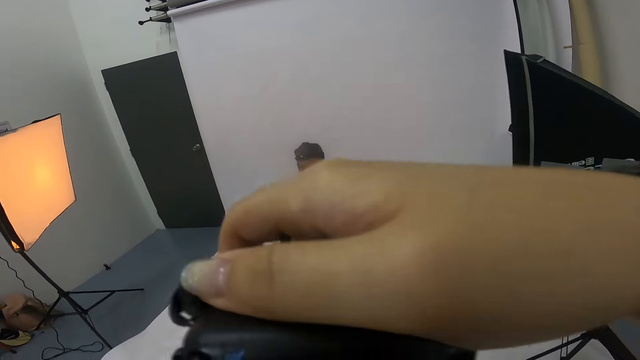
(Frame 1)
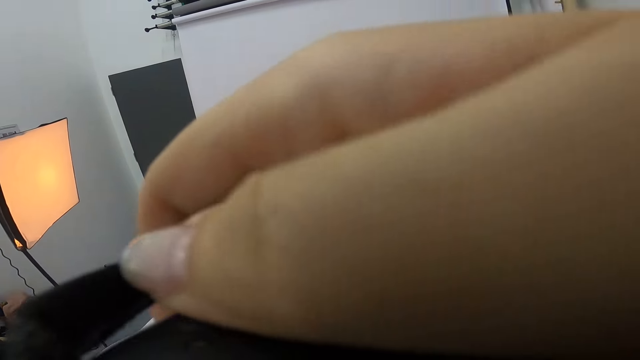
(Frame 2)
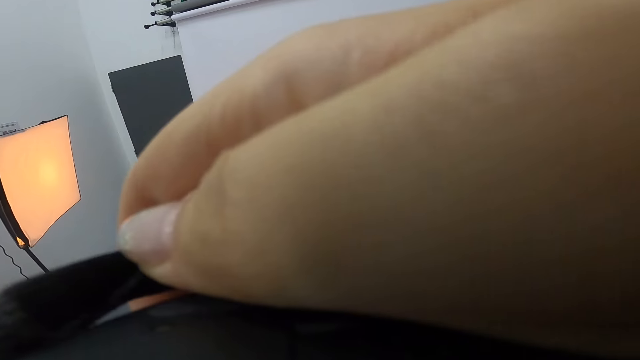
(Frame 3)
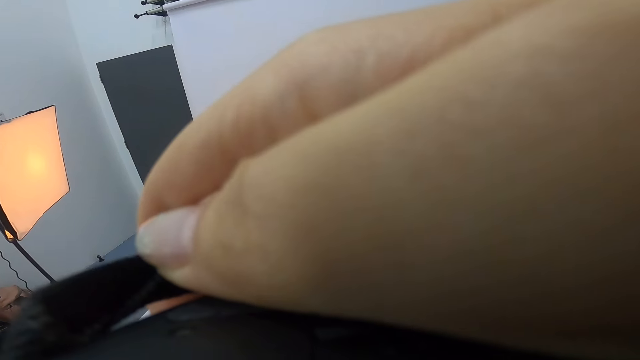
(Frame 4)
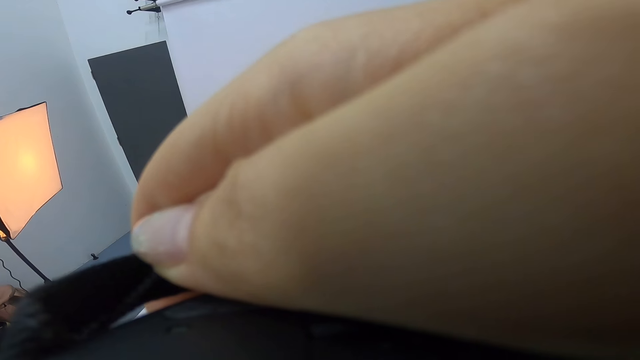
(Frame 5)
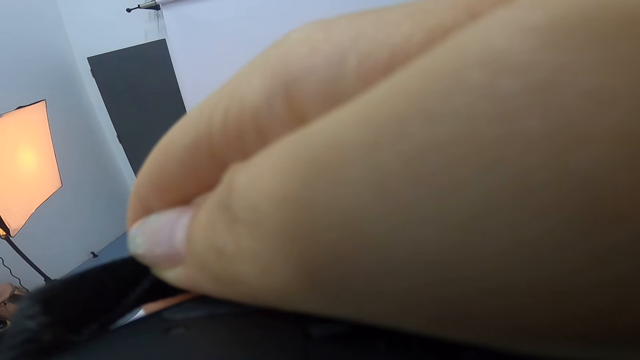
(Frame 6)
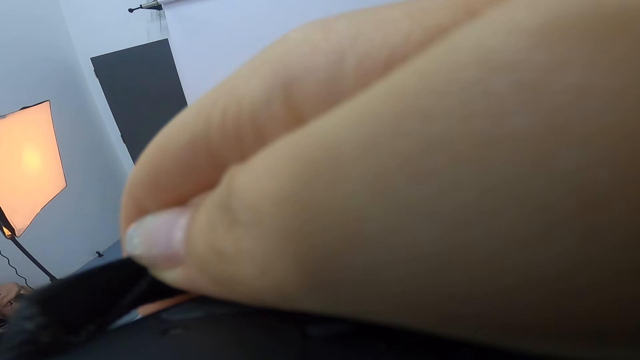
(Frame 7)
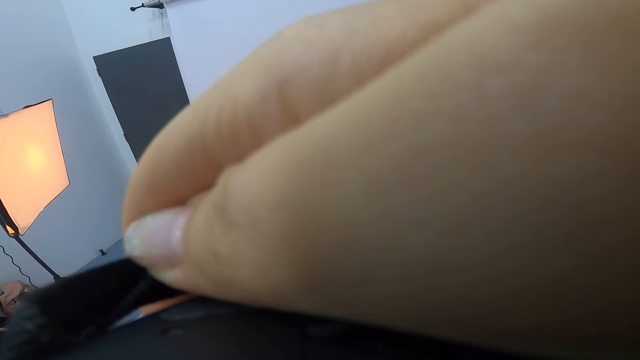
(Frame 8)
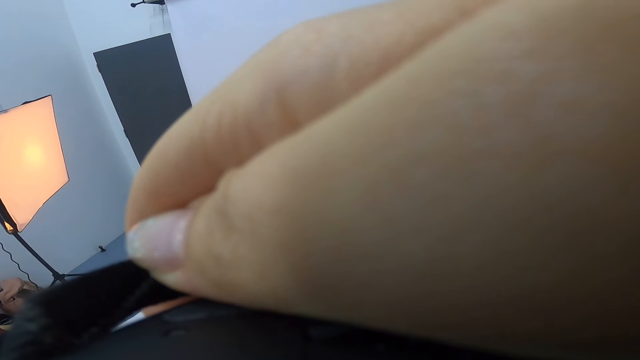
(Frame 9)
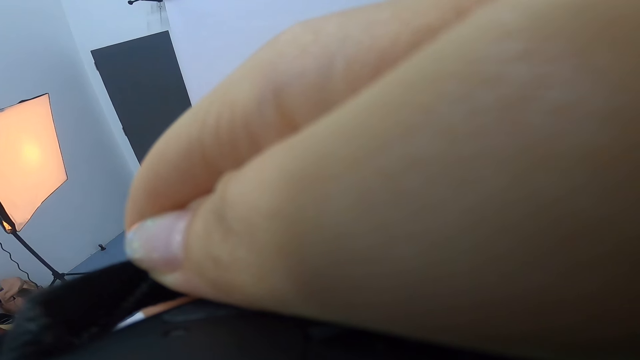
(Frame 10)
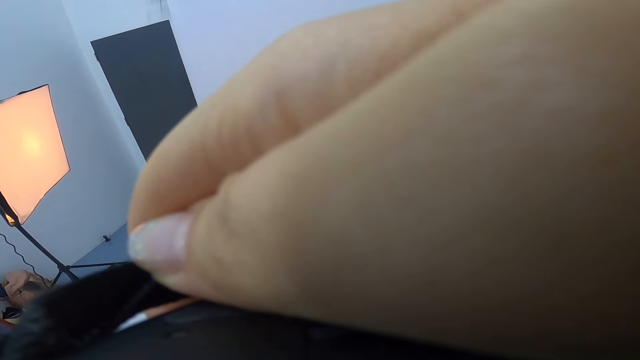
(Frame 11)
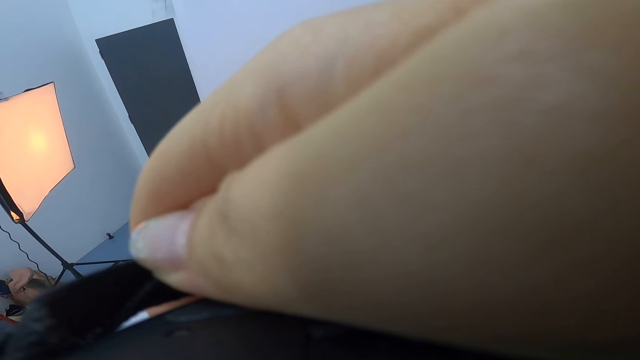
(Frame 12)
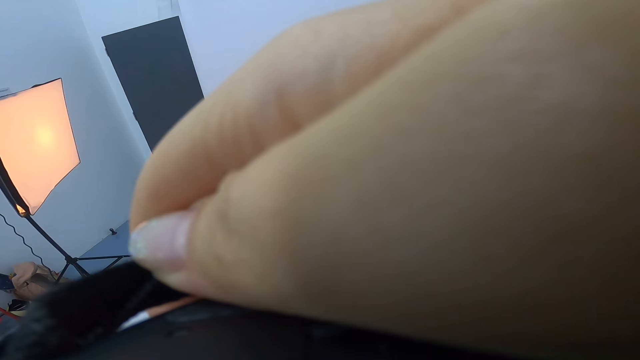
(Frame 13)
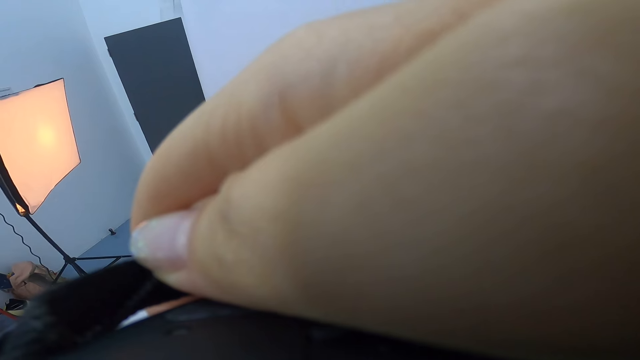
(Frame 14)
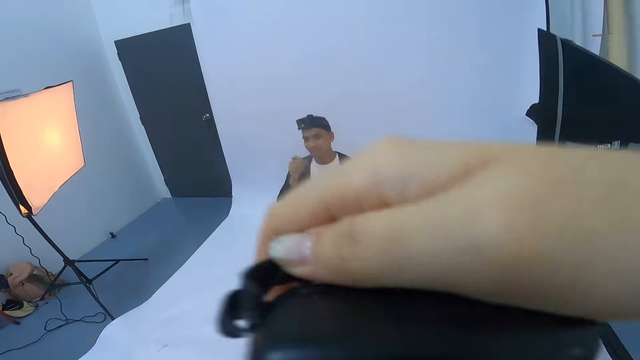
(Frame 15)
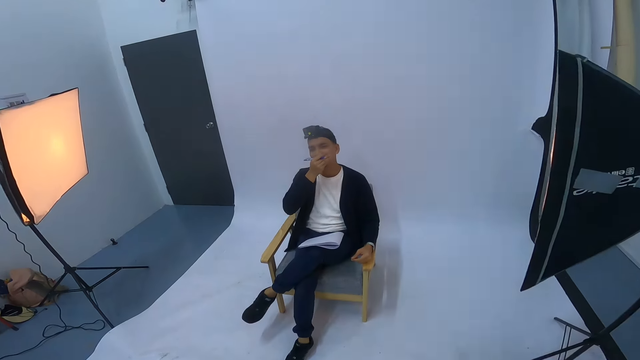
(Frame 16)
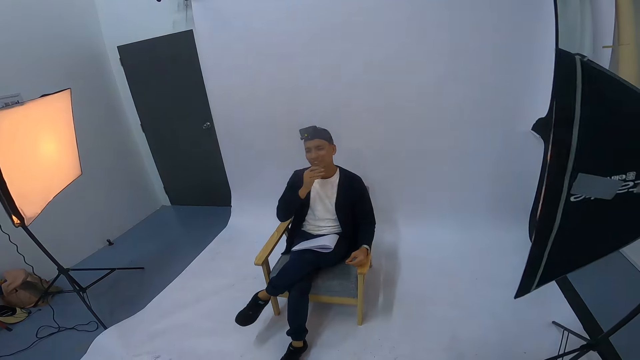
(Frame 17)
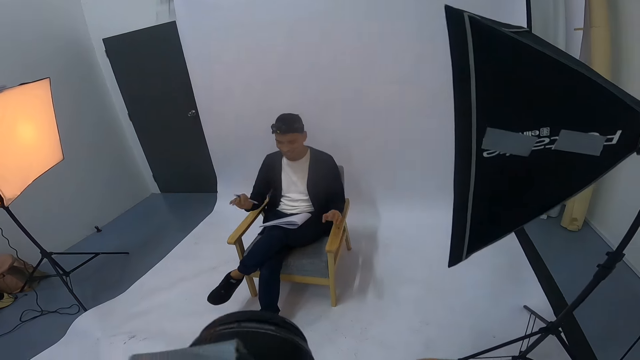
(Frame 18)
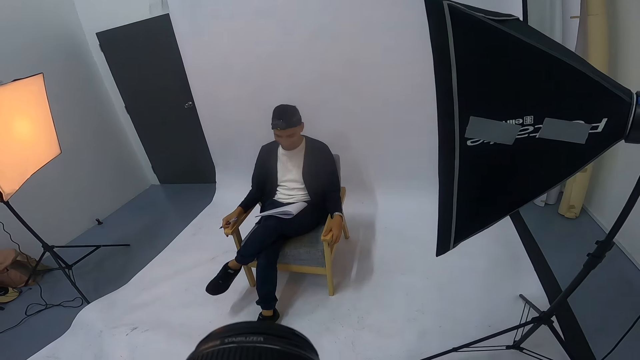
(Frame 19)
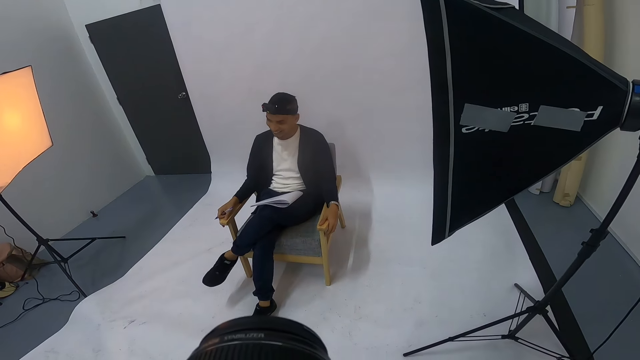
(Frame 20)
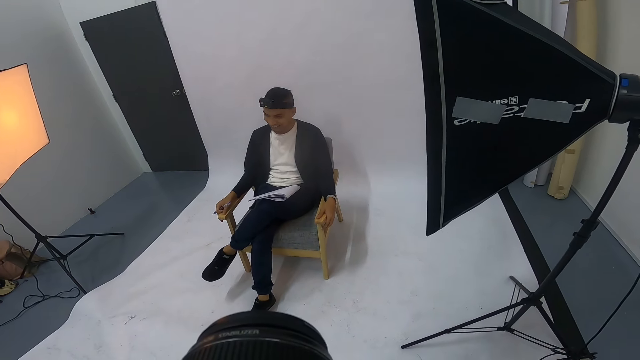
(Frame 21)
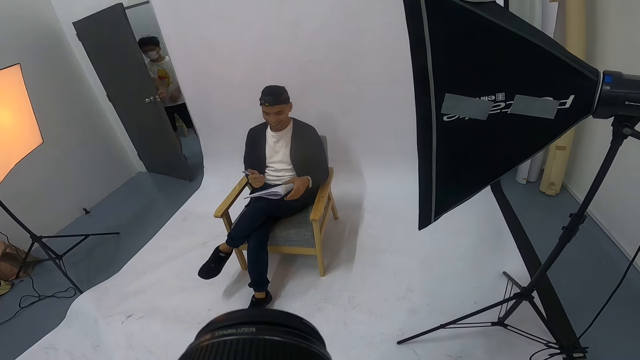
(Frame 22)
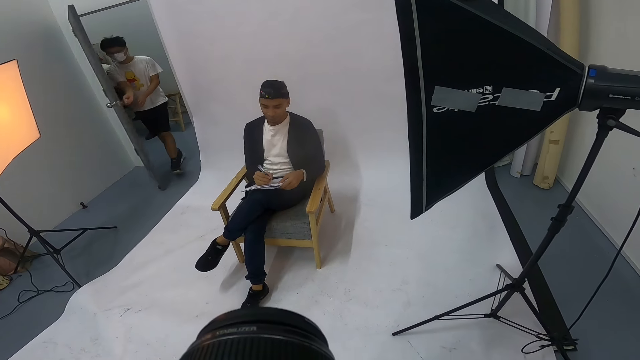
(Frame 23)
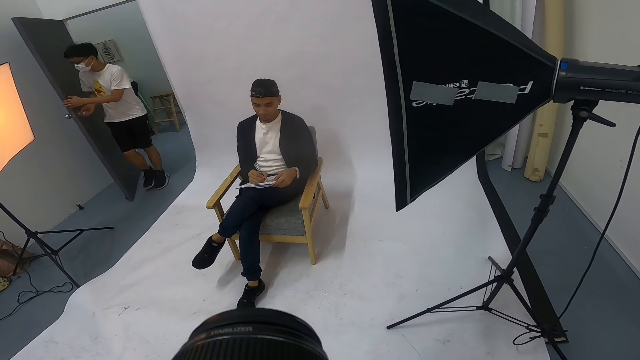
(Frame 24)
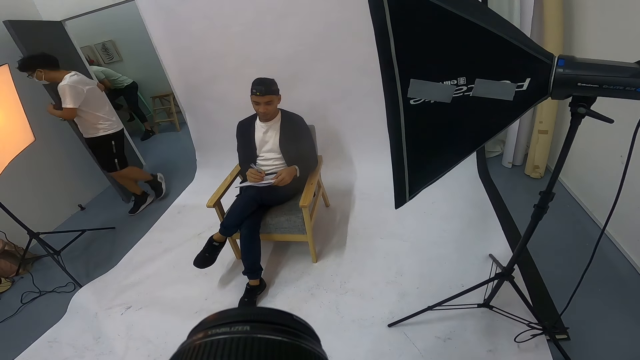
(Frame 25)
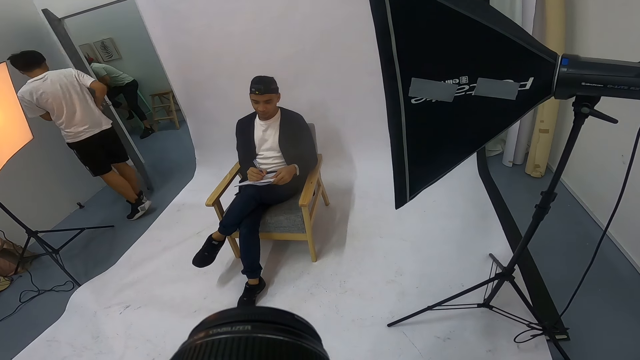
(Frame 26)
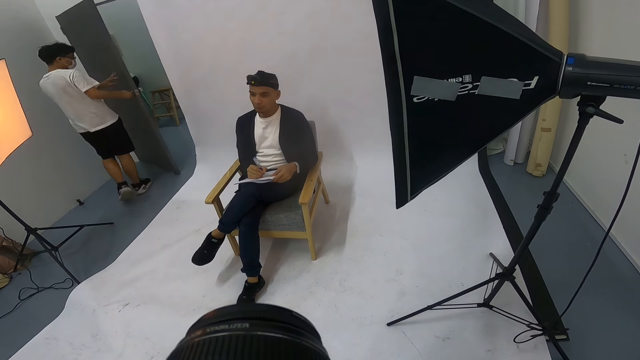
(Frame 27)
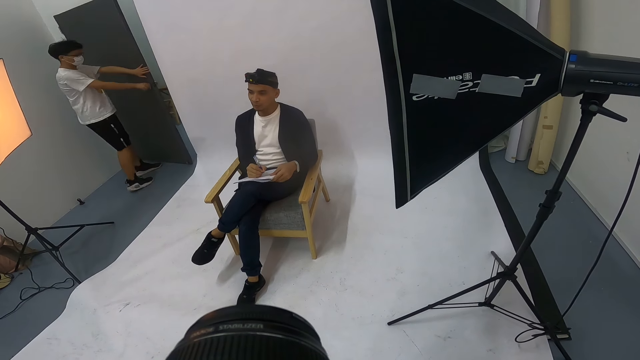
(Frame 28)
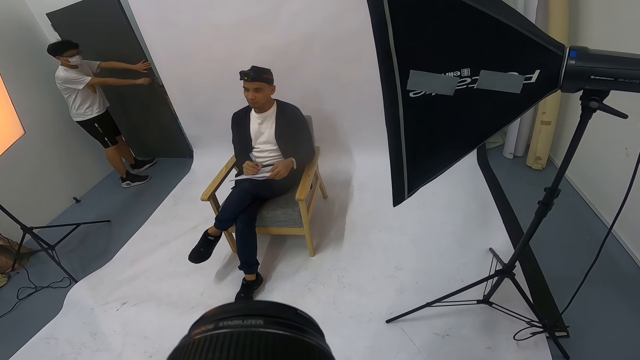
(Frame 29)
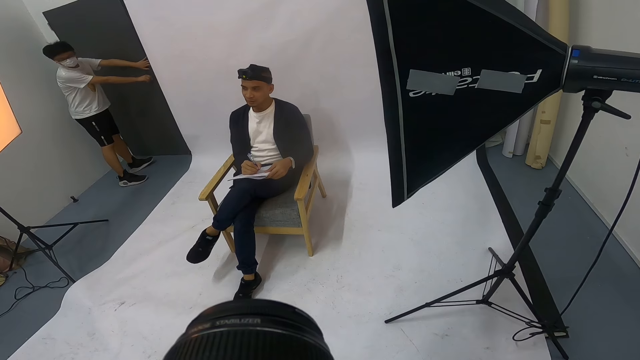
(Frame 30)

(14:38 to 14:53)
The camera wearer raises a hand. They take a photo shot of a person. They take a photo shot of the person again. They interact with a man. They take a photo shot of the person again. Another man enters the room. The camera wearer takes a photo shot of the person again. The other man closes the door.

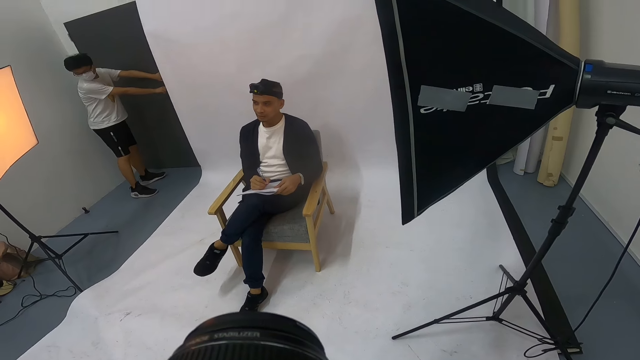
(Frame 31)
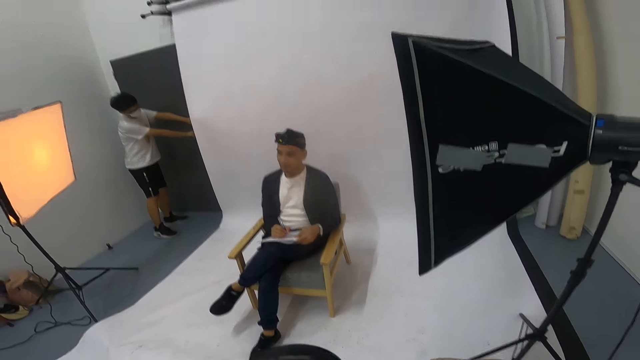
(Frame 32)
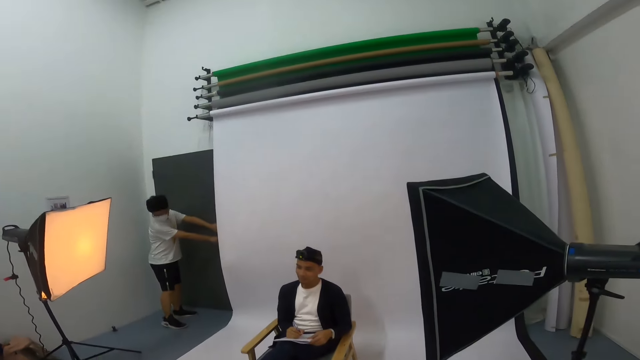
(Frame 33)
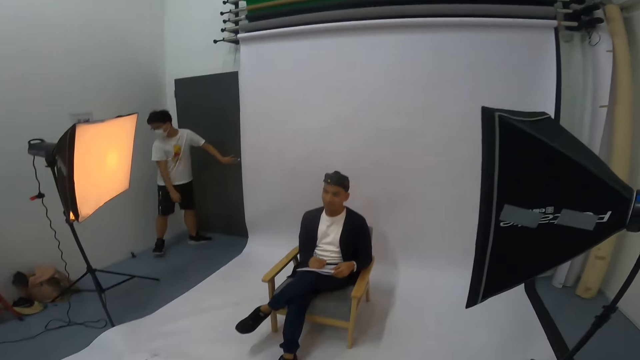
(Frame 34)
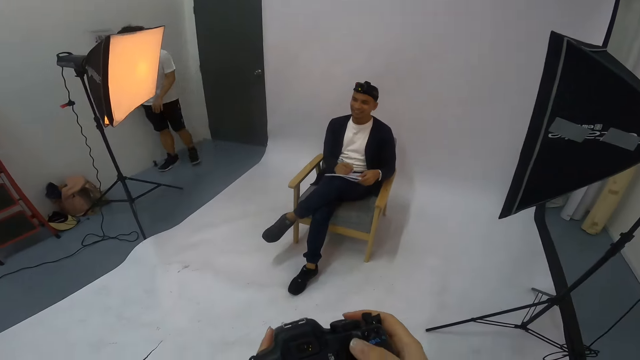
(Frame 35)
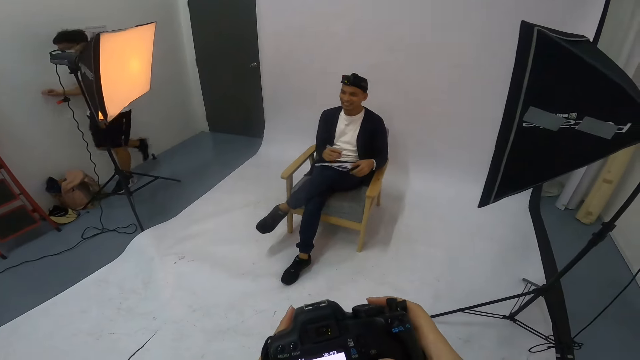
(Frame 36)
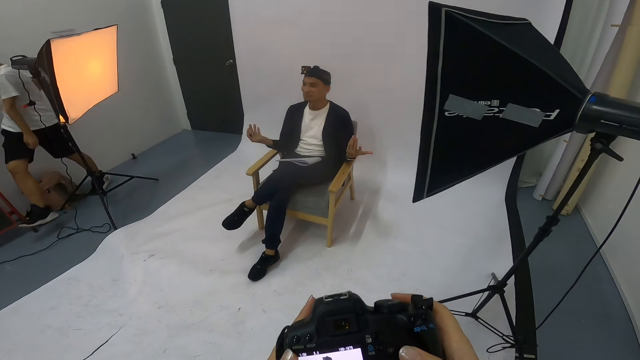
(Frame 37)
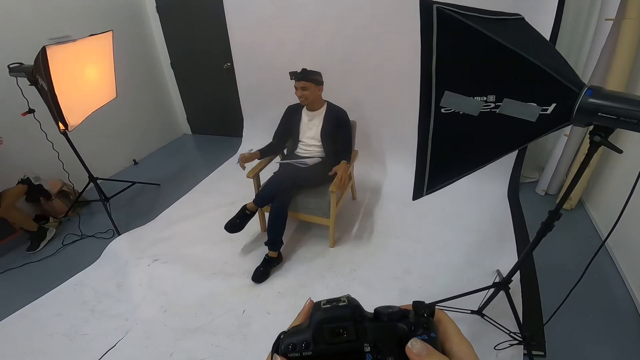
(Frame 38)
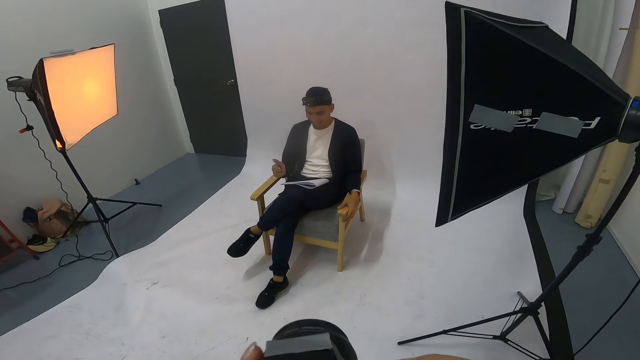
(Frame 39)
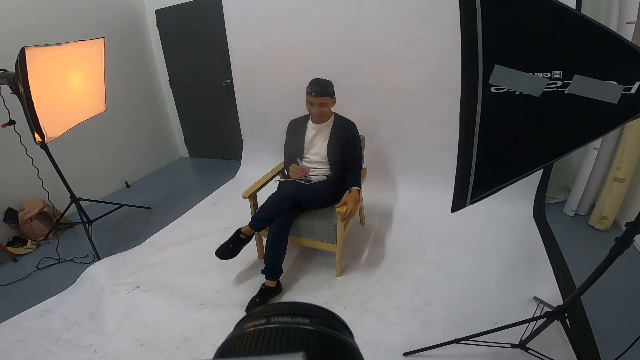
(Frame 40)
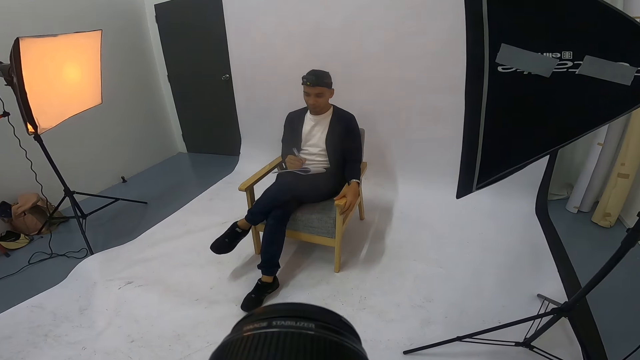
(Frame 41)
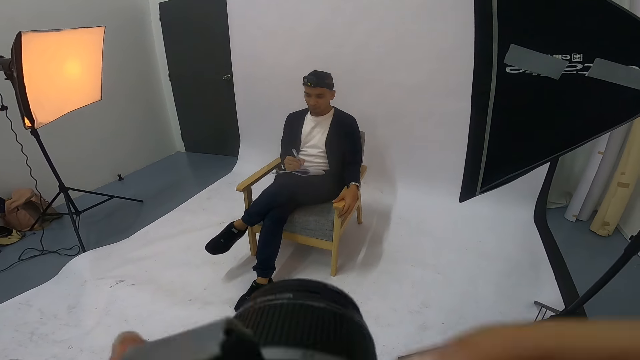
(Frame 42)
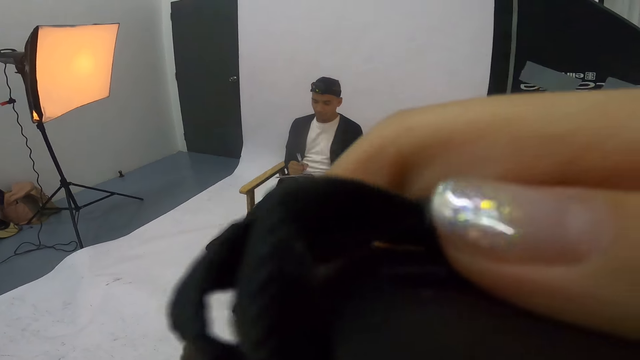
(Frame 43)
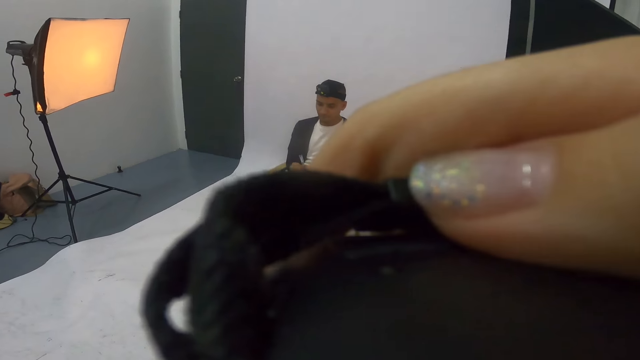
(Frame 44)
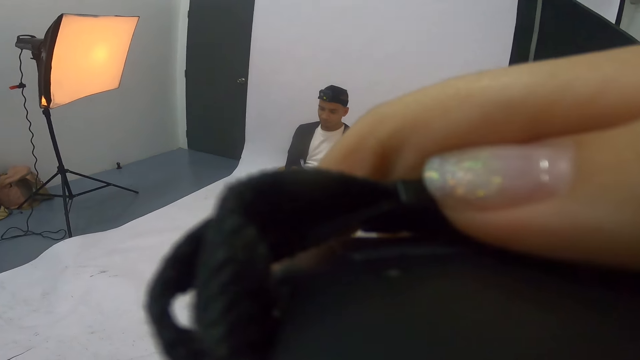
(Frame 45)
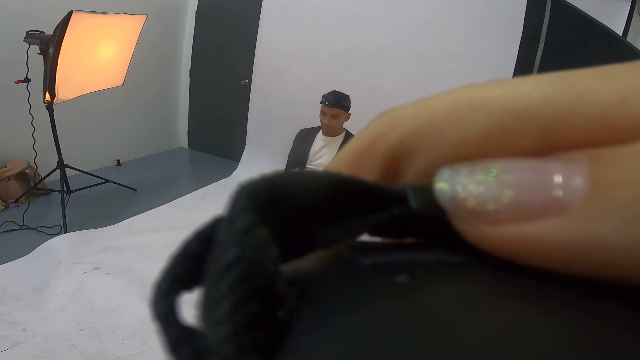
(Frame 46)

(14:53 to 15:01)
The camera wearer interacts with someone. They take photos.
